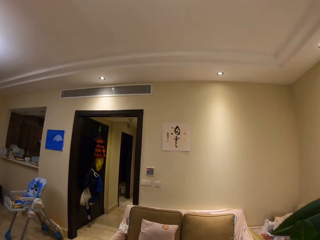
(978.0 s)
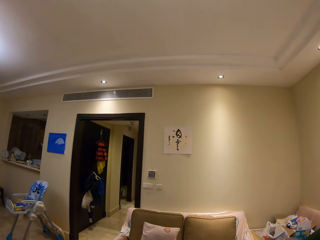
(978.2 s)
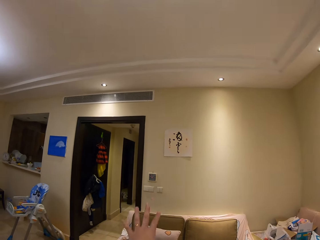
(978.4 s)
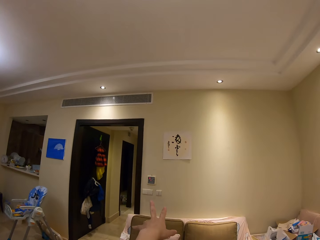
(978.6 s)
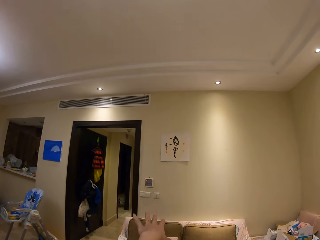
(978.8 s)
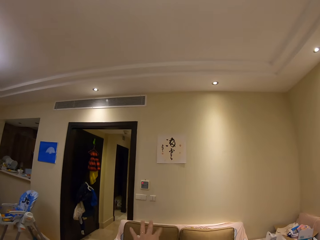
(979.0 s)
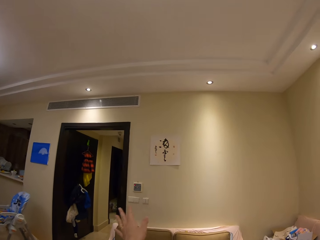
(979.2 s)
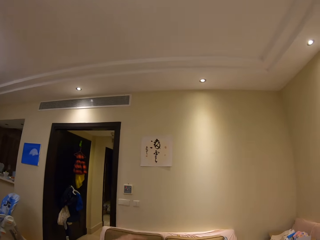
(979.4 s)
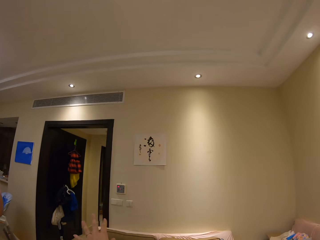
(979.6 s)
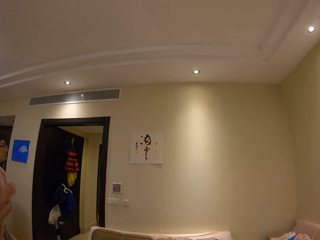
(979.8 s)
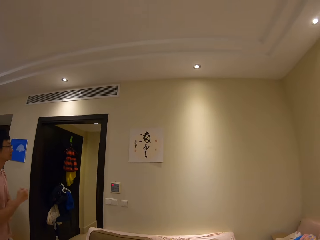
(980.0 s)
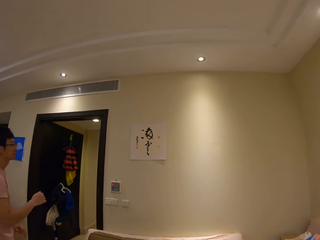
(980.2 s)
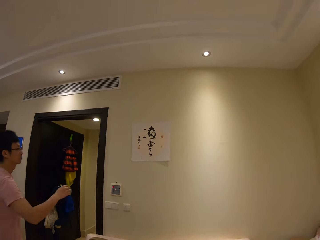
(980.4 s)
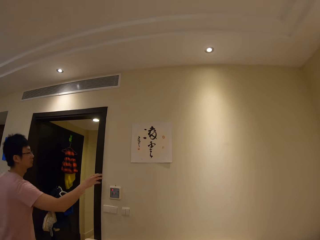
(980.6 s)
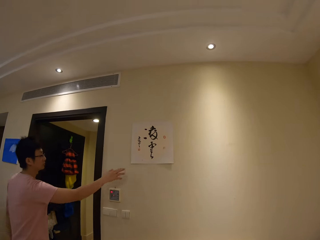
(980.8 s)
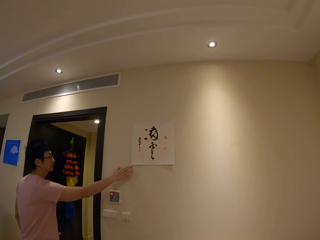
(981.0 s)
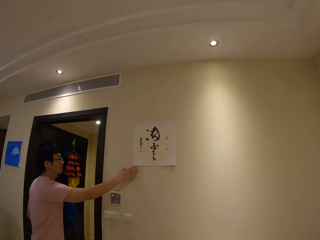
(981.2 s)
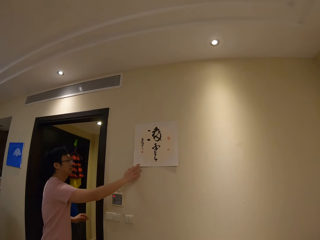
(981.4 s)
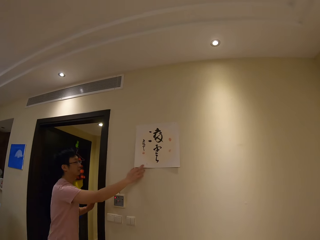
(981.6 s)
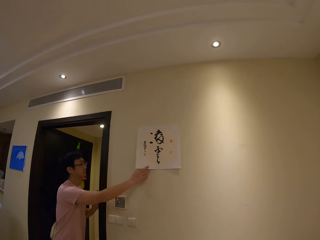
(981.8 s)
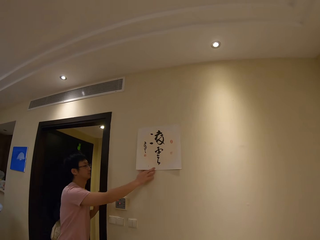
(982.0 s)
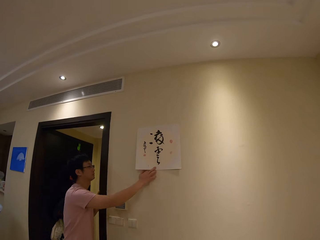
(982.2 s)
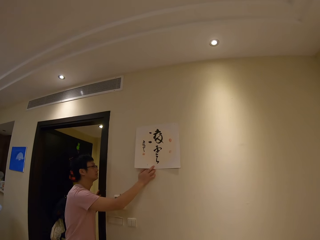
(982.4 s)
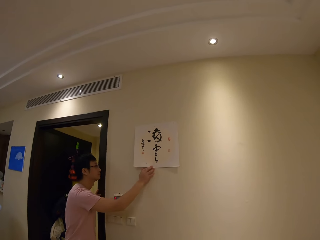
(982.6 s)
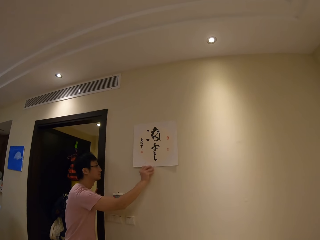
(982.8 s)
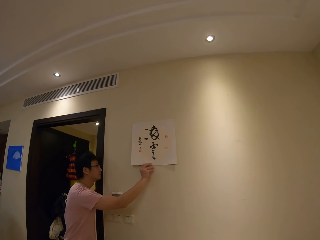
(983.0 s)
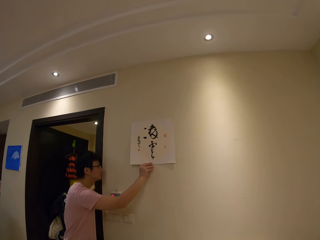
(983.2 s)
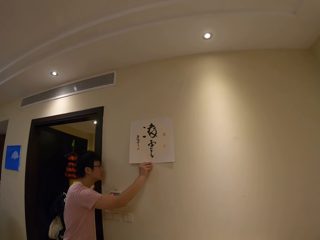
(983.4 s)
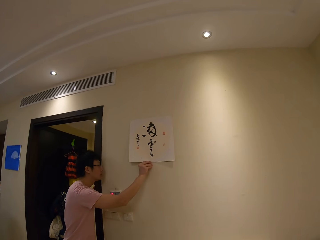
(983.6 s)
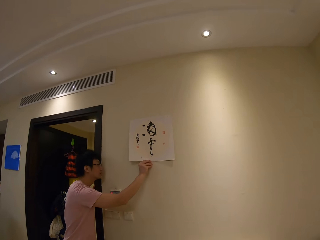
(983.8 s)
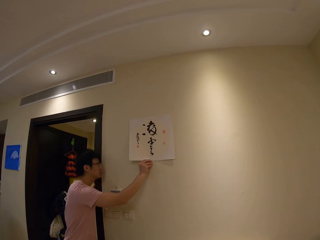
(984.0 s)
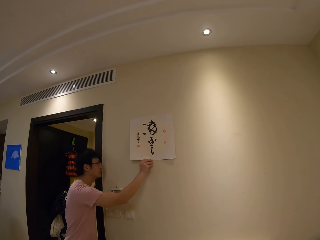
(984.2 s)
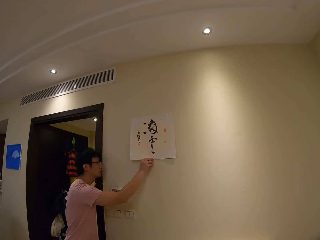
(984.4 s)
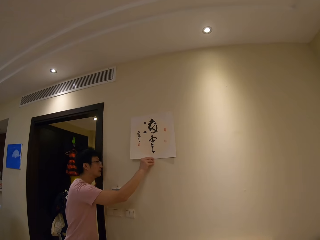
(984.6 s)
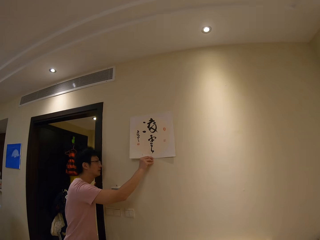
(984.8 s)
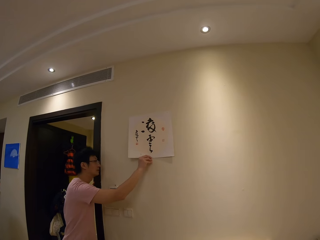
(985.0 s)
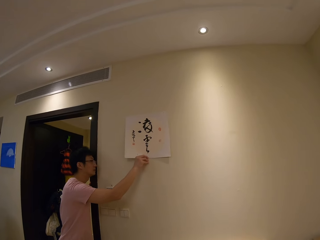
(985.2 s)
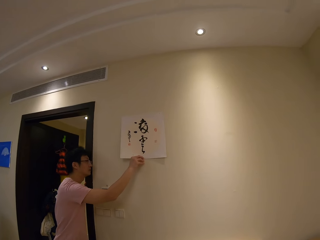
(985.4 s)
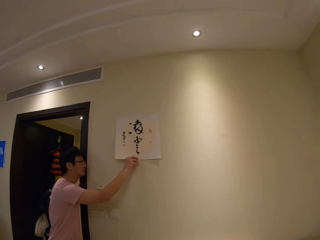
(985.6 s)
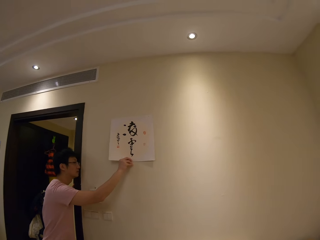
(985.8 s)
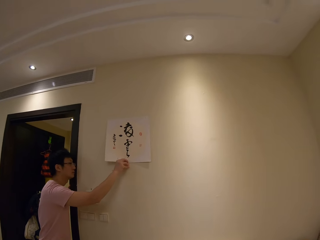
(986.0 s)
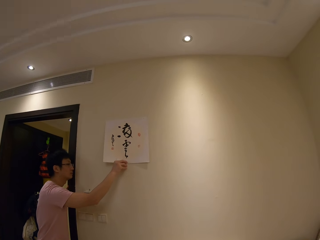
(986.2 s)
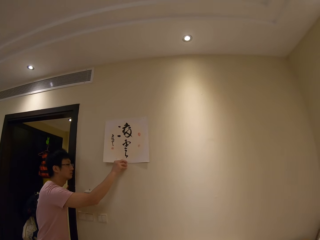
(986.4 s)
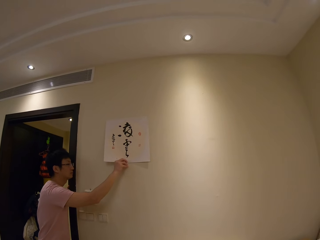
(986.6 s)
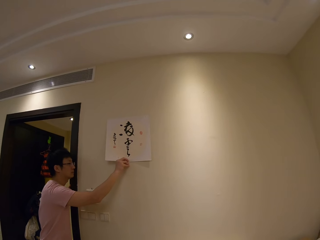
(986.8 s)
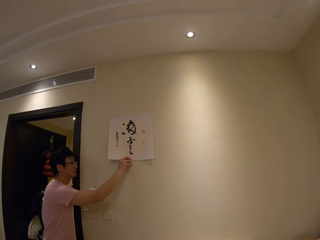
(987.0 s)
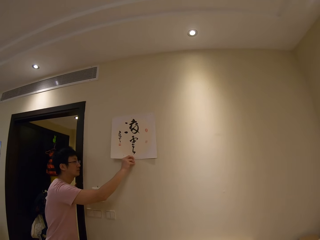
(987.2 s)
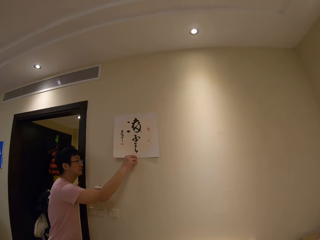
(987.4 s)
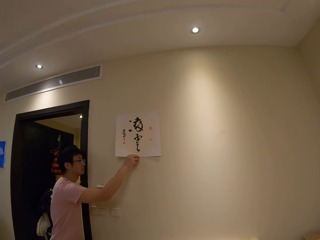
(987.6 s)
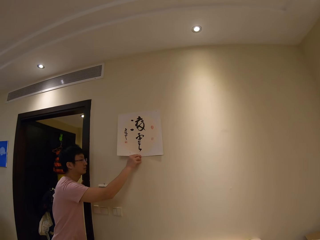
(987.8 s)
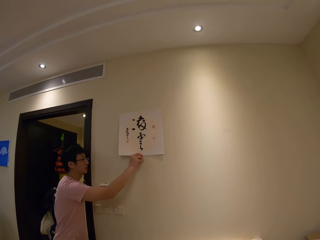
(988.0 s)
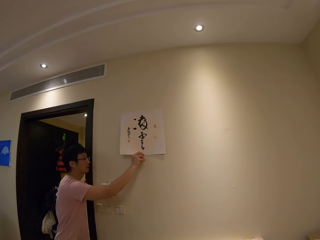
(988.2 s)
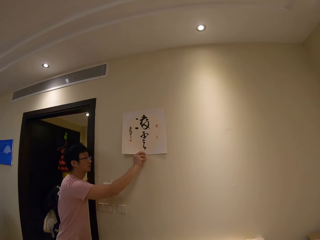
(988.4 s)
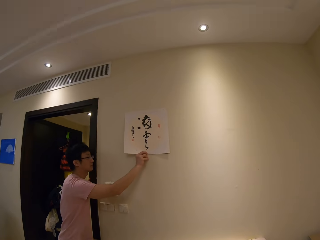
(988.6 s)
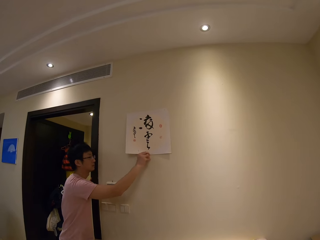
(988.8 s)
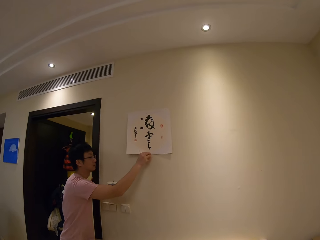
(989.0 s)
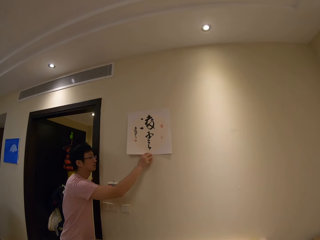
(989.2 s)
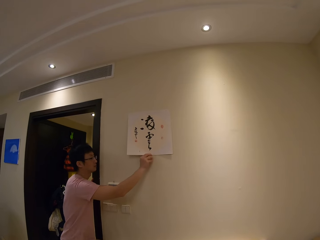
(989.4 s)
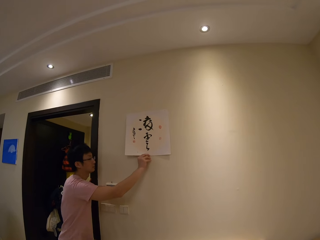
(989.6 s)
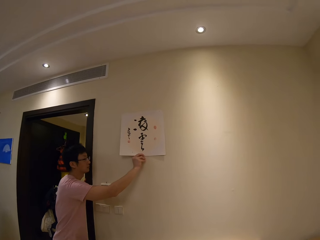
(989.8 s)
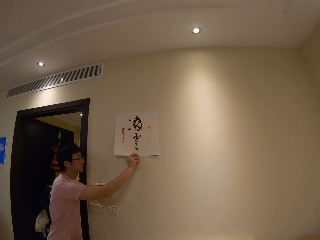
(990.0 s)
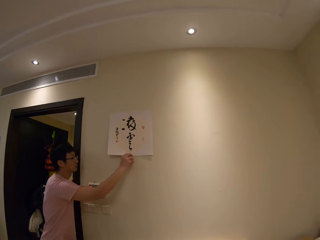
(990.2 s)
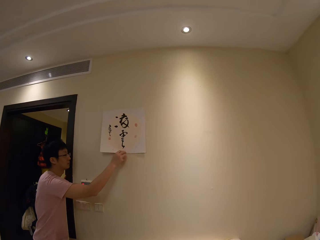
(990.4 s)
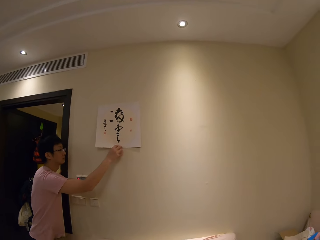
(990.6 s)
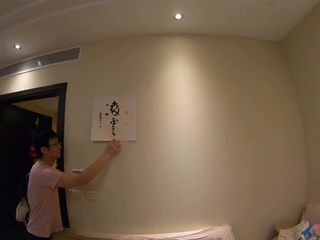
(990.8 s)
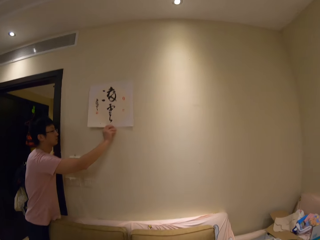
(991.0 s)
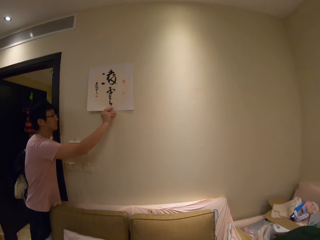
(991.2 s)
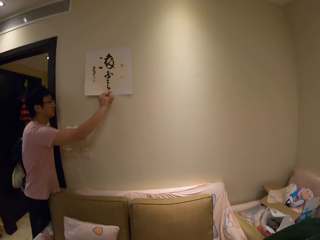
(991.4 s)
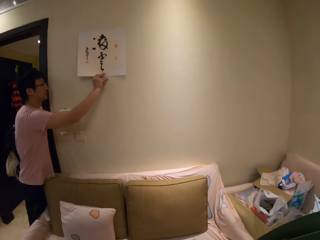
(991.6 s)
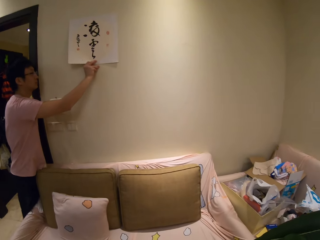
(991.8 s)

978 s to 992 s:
The camera wearer points with a hand. They show something to a person at the wall. The person touches the white paper on the wall and speaks to the camera wearer. The camera wearer speaks to the person. The person speaks to the camera wearer. The person pulls a piece of paper from the wall. The person touches the white paper on the wall. The camera wearer speaks to the person. The person pulls the white paper on the wall.

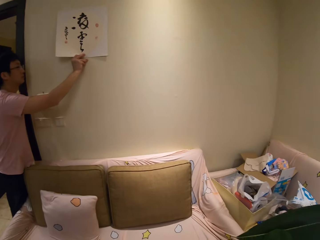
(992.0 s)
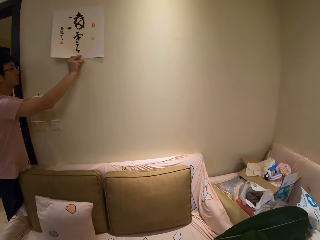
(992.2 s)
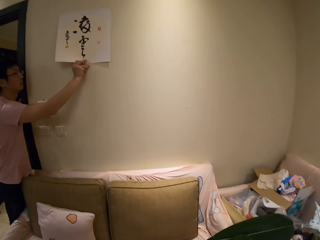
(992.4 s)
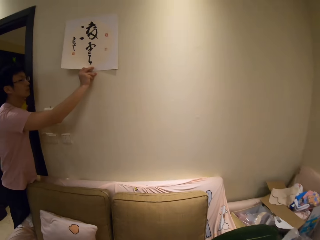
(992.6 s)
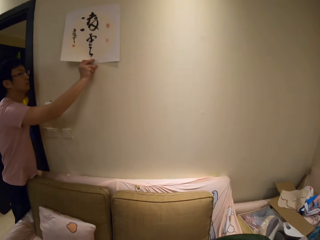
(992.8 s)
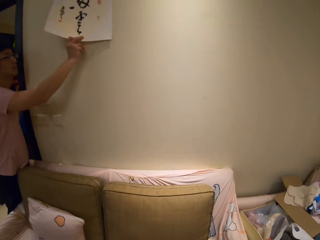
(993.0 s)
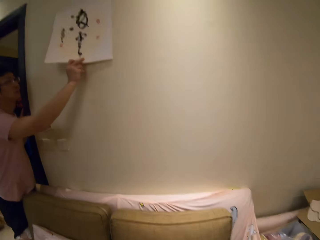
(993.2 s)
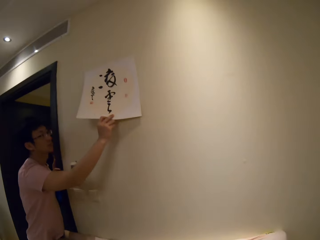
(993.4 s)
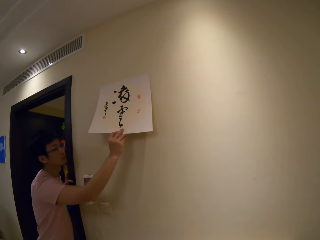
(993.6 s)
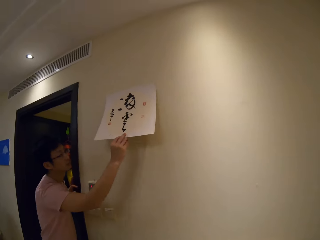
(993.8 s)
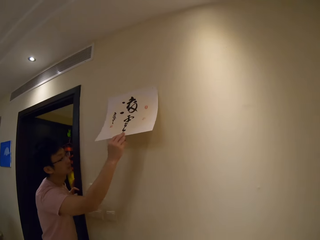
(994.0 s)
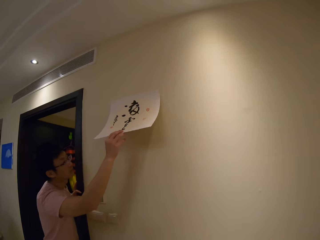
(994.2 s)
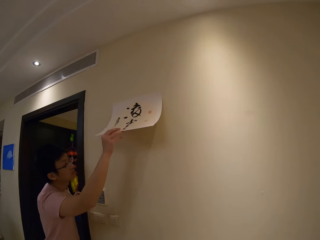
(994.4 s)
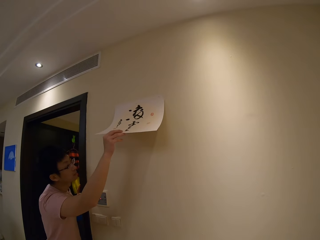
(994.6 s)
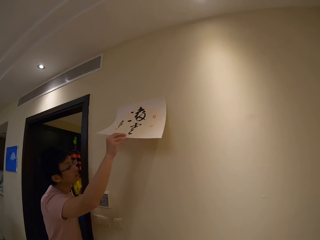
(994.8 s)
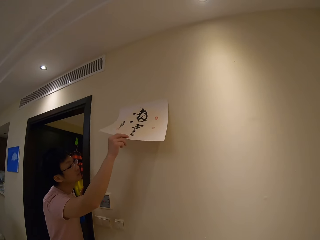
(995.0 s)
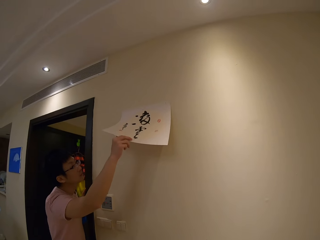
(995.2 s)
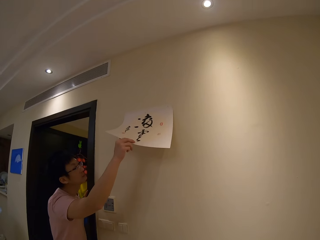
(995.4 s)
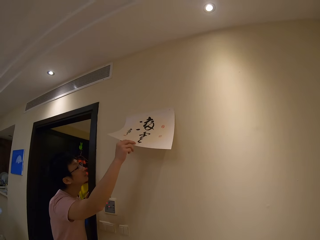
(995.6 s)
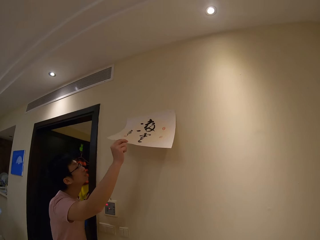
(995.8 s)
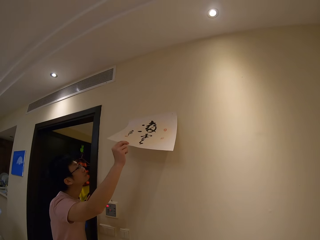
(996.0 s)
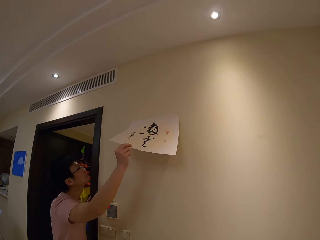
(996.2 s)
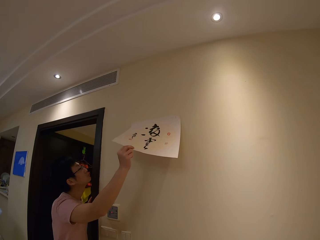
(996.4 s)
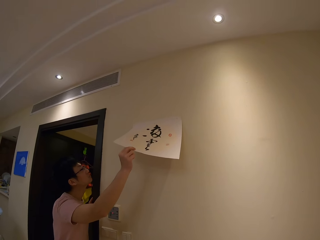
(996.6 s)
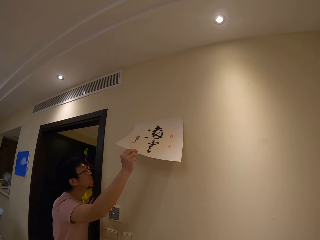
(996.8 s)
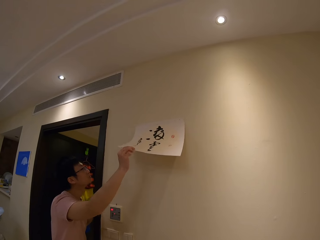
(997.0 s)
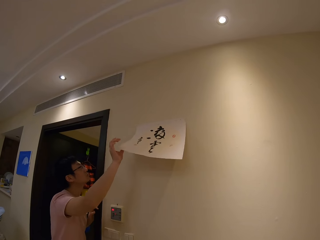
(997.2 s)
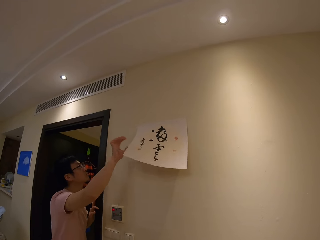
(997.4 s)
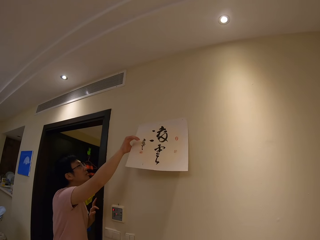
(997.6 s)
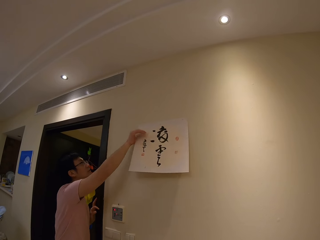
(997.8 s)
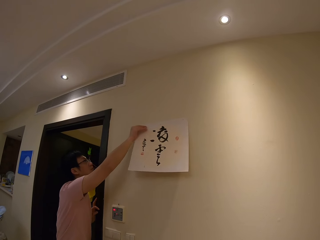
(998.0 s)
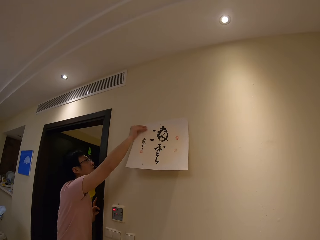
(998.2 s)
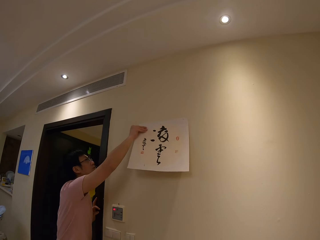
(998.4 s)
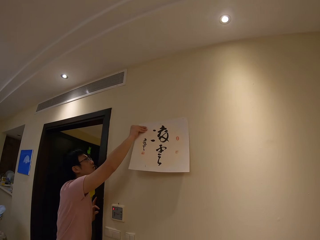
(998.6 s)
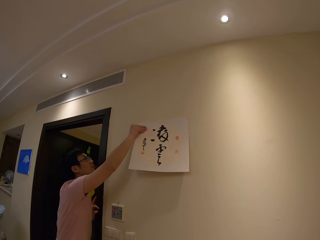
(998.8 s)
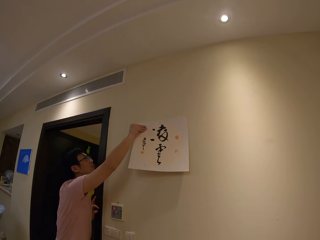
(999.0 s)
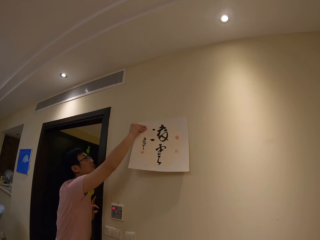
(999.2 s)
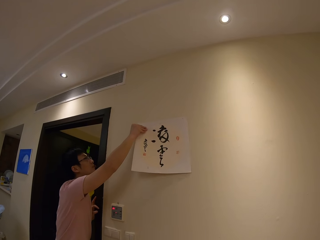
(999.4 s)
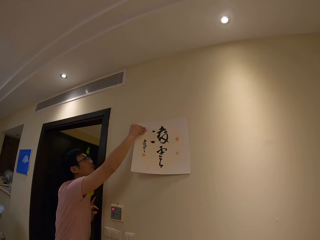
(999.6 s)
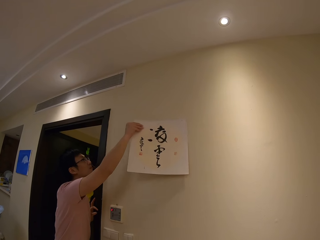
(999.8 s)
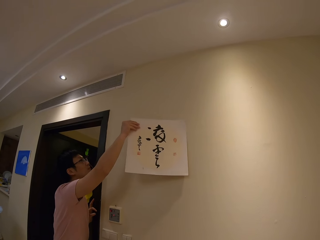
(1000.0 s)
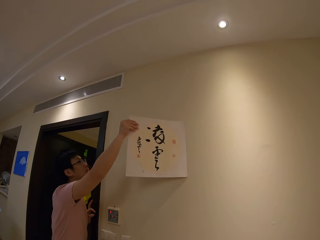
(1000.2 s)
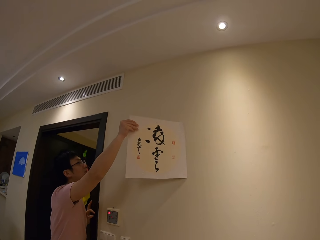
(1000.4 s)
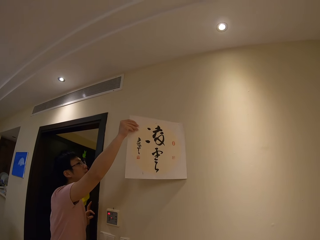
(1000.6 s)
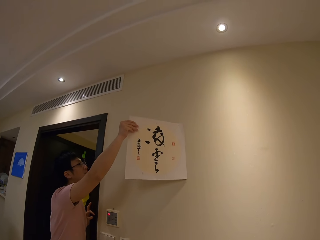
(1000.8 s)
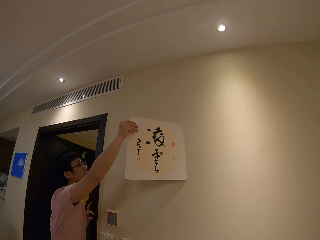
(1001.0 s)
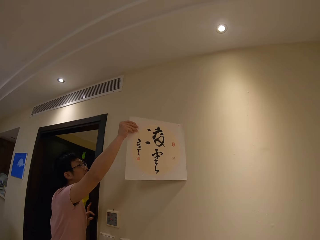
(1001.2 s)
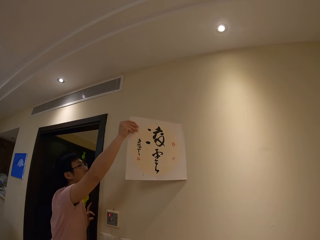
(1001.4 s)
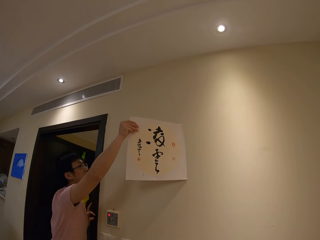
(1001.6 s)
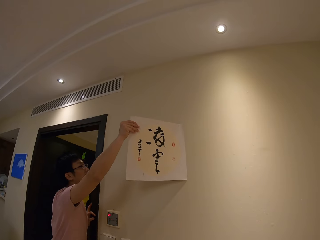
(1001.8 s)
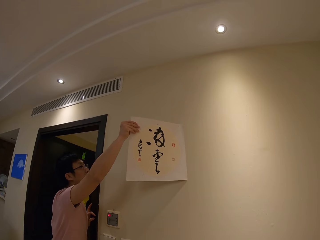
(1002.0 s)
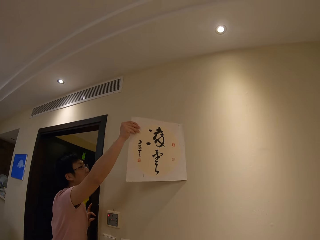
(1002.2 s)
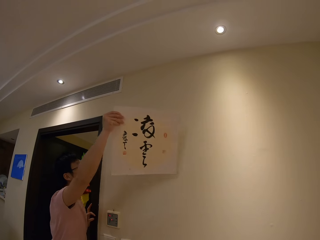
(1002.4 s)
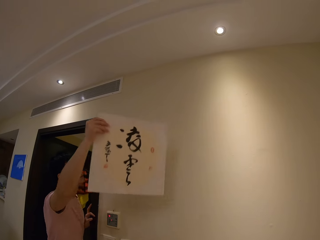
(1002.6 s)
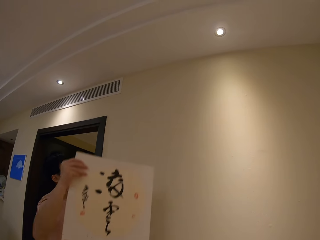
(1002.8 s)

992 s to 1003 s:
The camera wearer speaks to a person. They walk. The person lifts the white paper on the wall. The person folds a piece of paper from the wall. The person pulls the white paper on the wall and speaks to the camera wearer.
